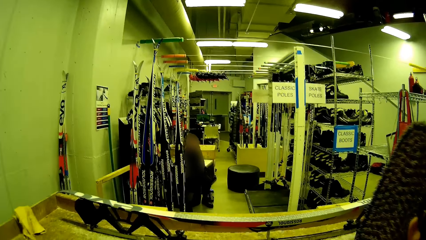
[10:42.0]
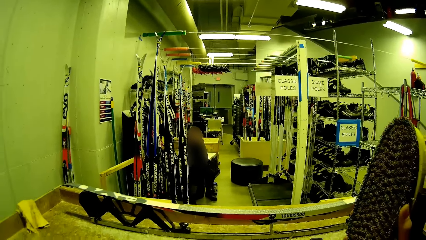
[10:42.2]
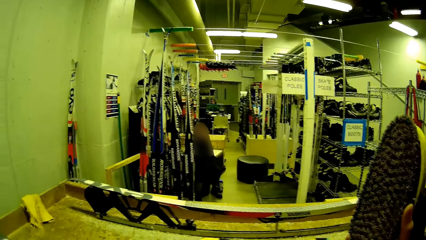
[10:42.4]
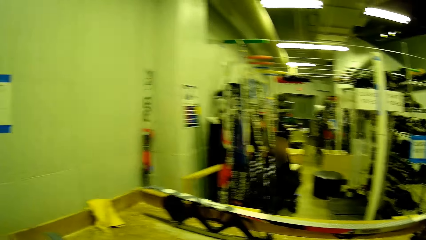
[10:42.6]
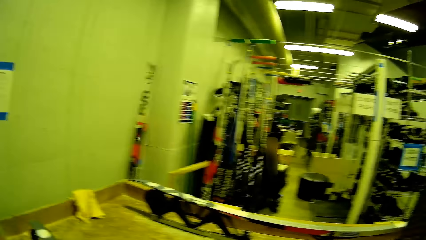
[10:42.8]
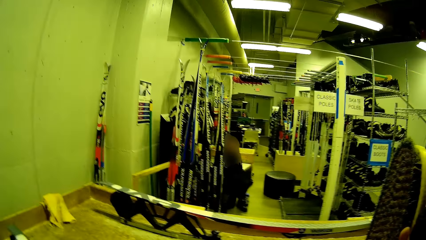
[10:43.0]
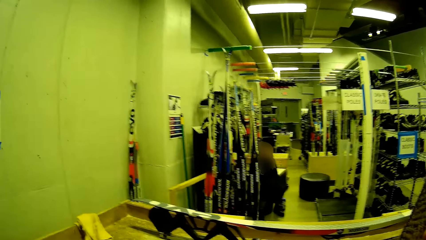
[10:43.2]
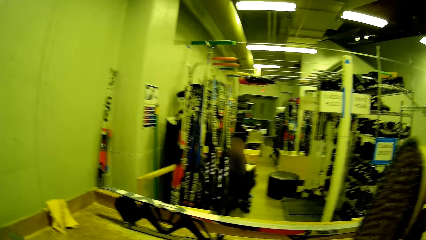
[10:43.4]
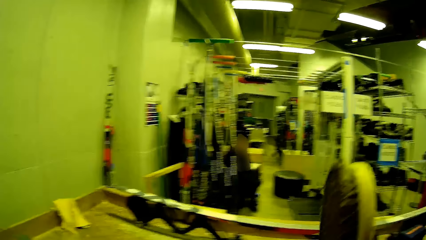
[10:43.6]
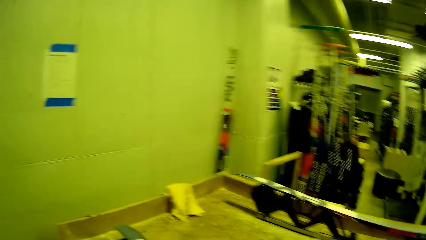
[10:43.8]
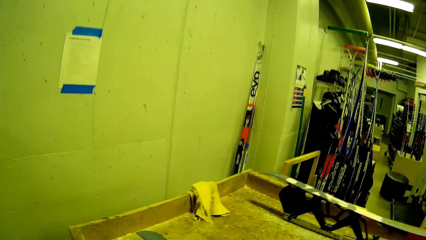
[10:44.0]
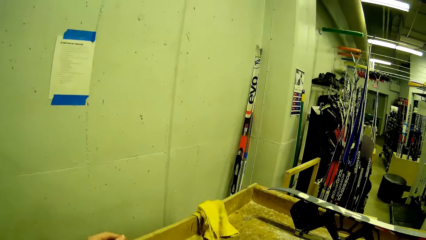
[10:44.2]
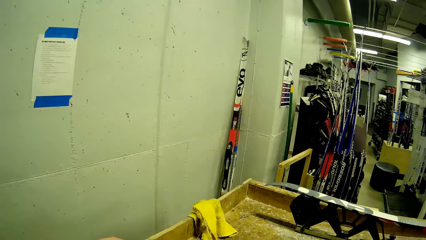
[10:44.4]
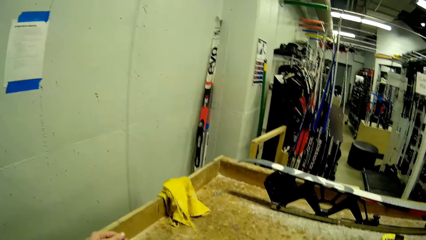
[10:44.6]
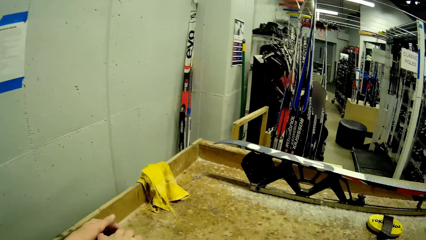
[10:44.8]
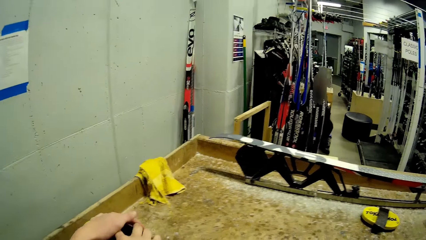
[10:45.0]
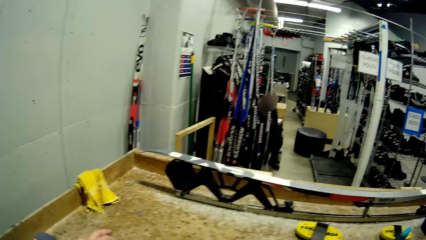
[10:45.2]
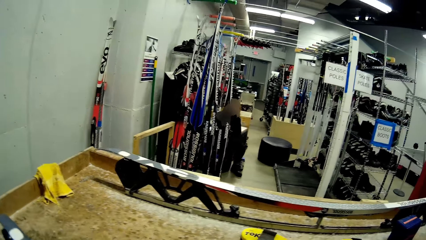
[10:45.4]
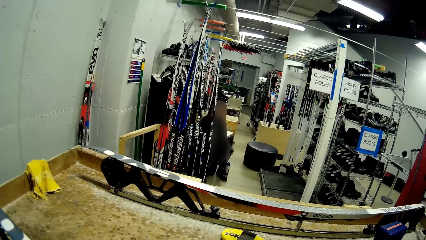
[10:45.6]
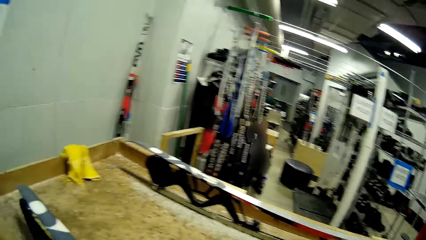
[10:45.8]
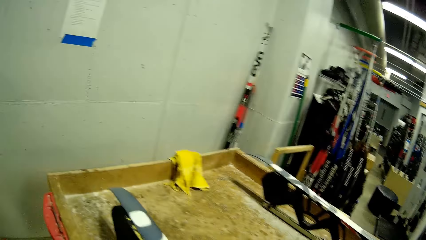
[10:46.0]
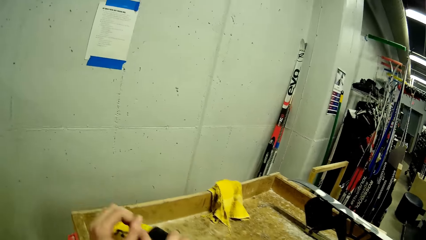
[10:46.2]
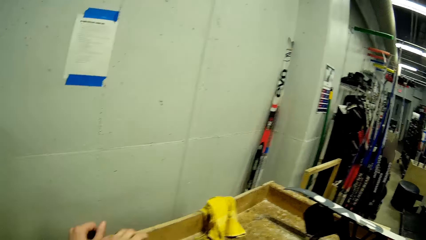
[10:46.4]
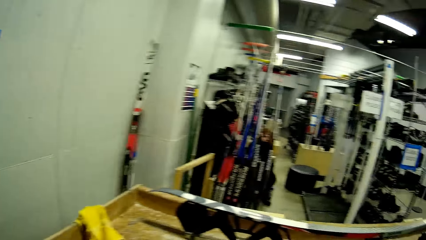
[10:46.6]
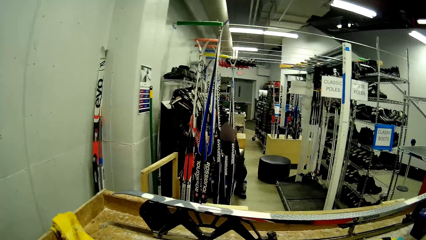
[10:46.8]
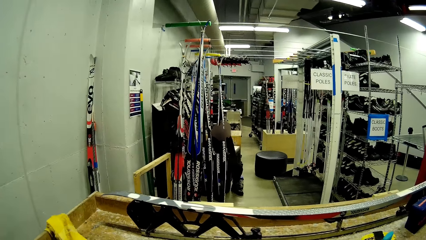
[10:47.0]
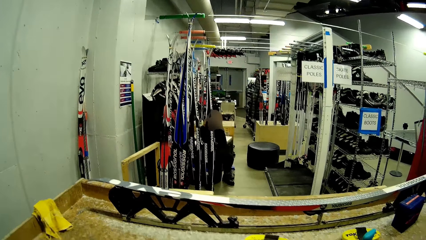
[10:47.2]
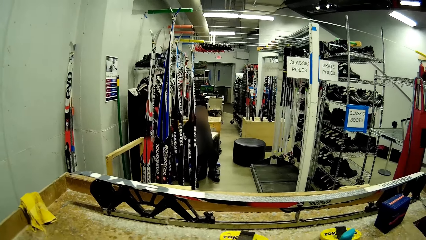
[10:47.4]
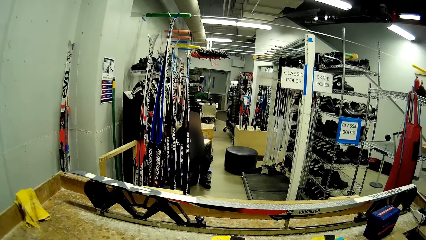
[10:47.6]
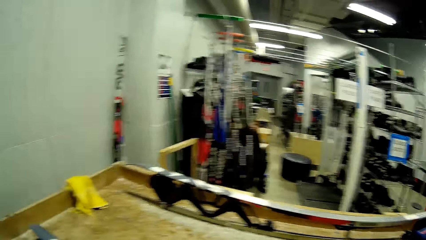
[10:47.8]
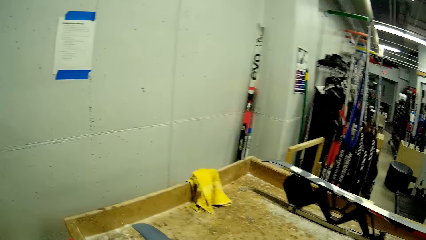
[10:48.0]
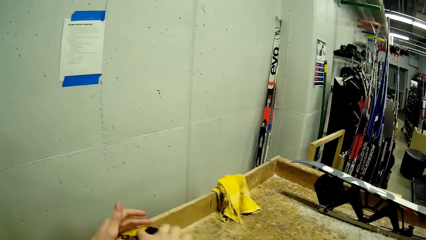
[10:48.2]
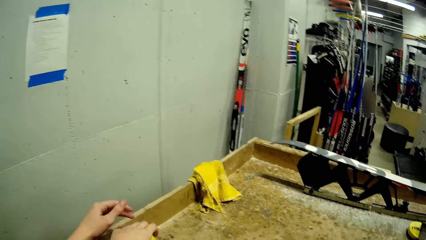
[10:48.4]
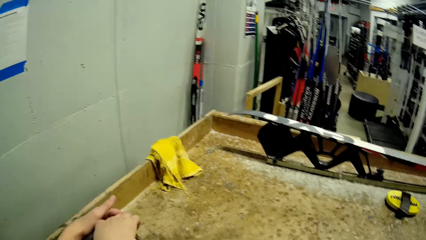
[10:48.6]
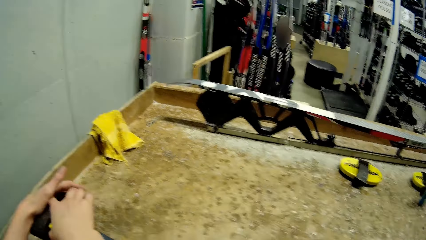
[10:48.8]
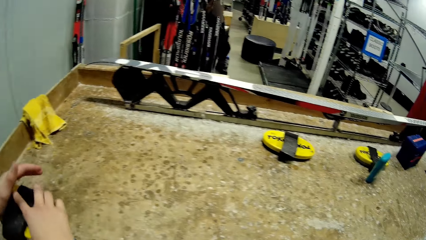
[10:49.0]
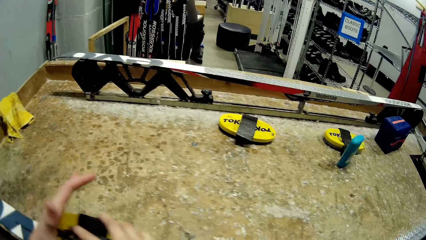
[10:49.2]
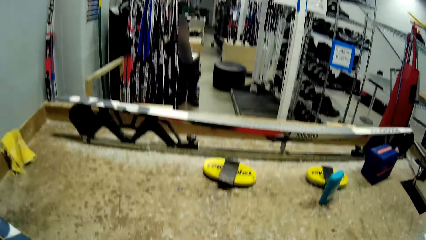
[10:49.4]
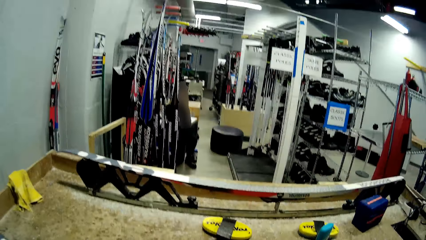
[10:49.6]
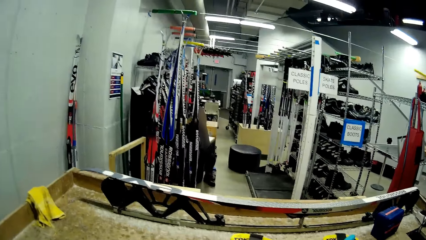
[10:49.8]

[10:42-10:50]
The camera wearer brushes the ski with the brush with both hands.

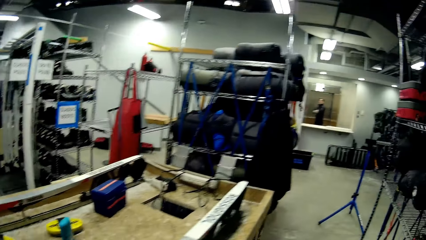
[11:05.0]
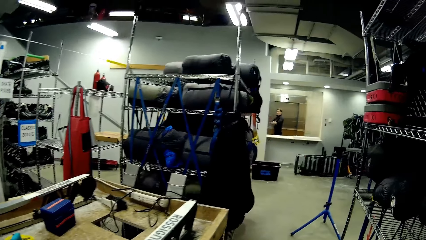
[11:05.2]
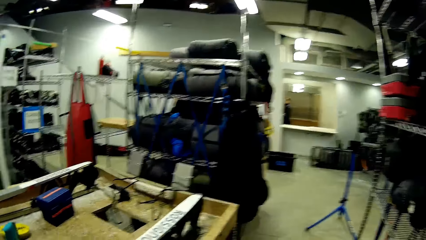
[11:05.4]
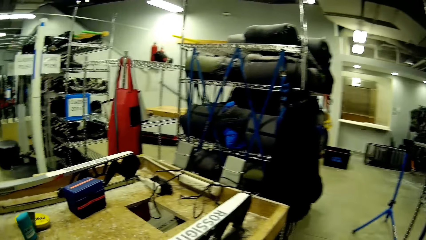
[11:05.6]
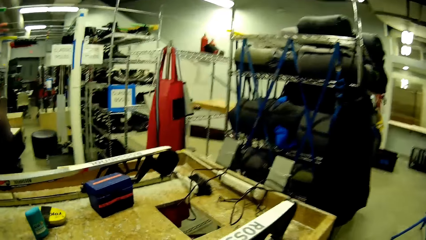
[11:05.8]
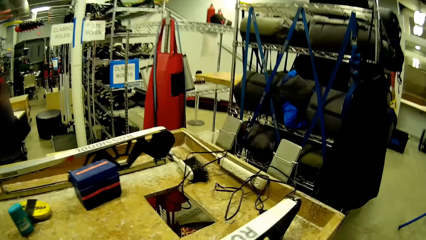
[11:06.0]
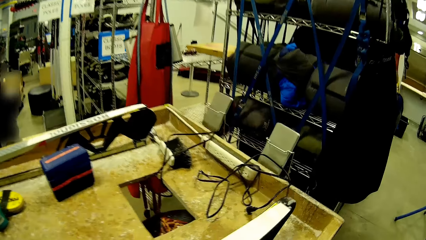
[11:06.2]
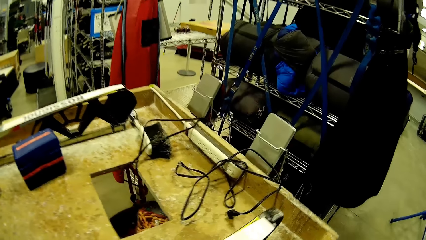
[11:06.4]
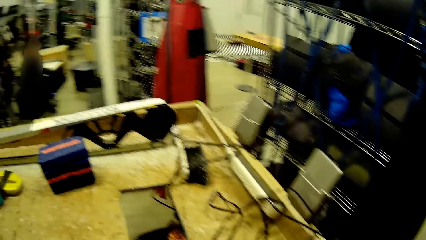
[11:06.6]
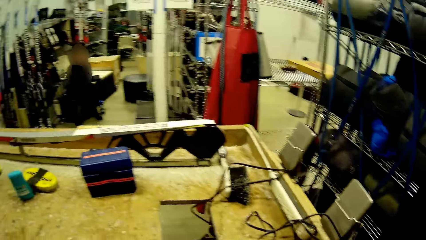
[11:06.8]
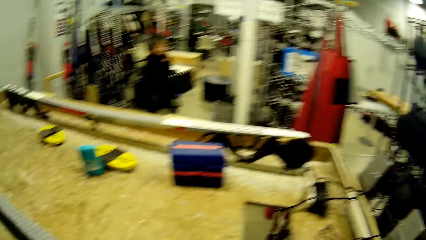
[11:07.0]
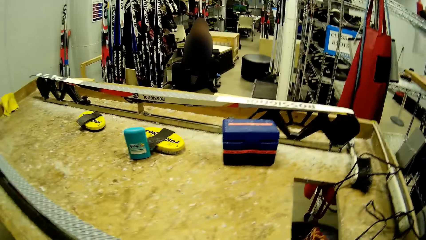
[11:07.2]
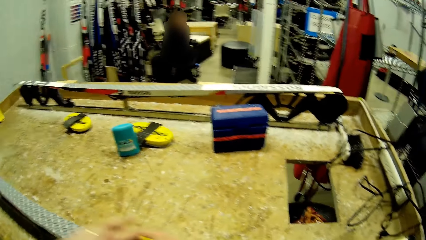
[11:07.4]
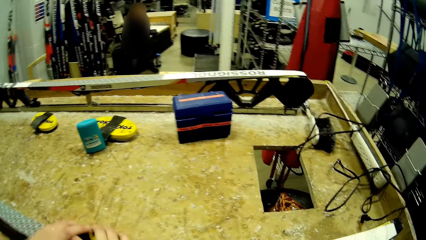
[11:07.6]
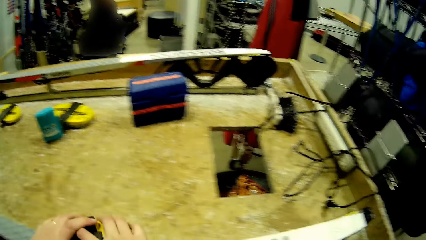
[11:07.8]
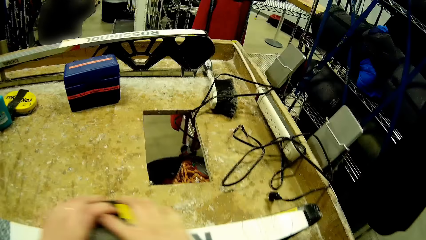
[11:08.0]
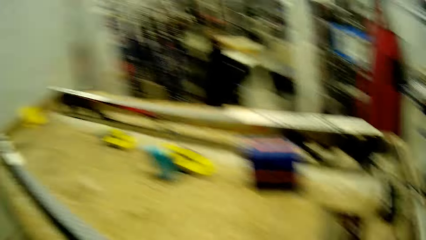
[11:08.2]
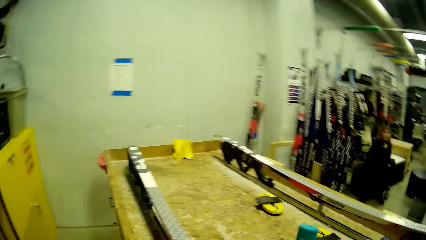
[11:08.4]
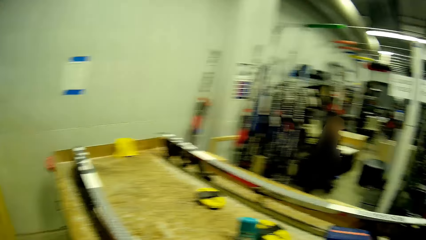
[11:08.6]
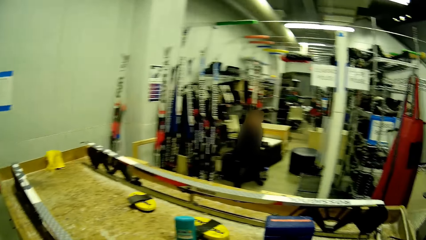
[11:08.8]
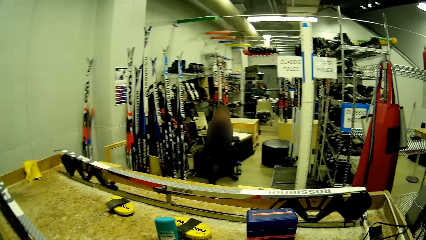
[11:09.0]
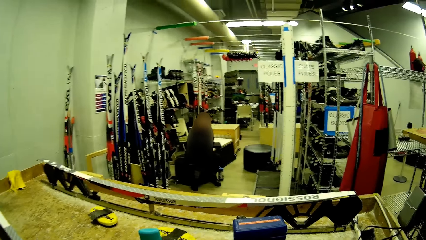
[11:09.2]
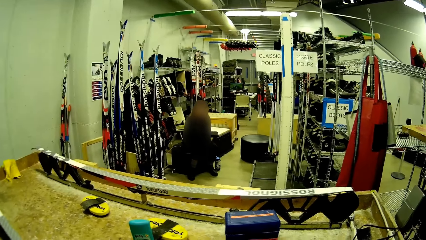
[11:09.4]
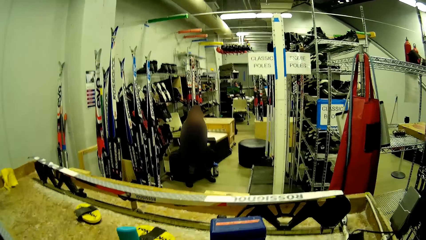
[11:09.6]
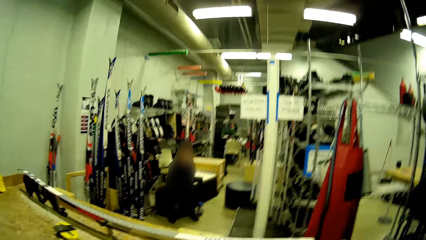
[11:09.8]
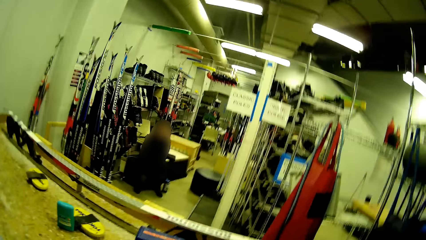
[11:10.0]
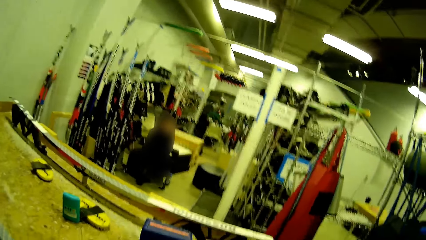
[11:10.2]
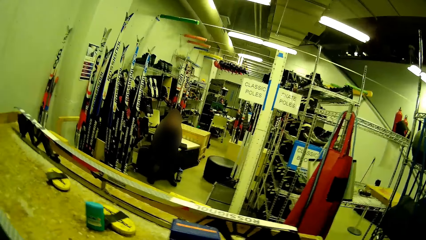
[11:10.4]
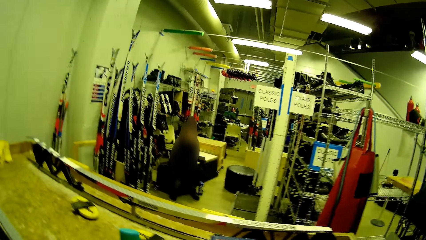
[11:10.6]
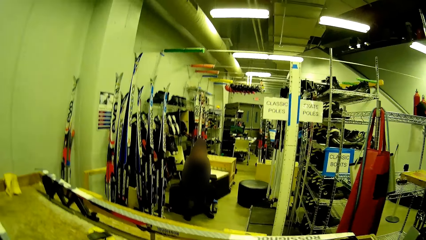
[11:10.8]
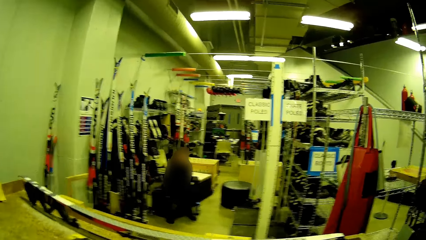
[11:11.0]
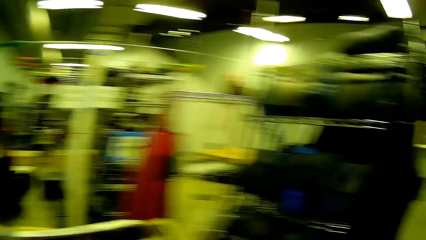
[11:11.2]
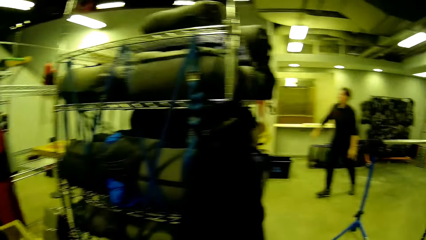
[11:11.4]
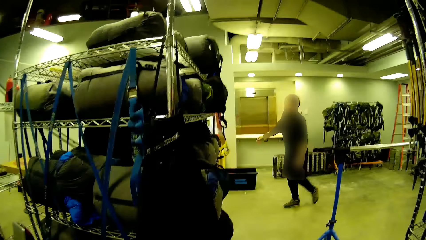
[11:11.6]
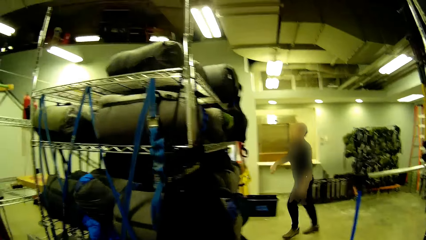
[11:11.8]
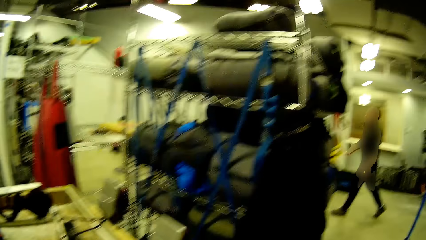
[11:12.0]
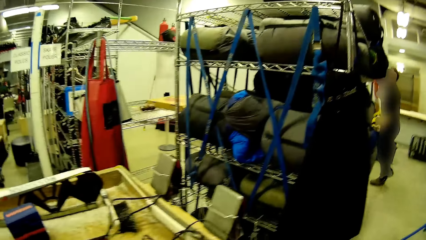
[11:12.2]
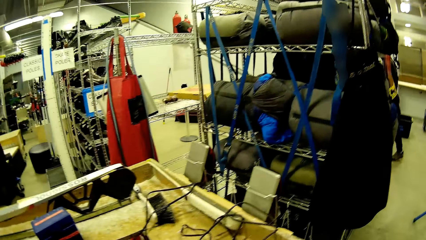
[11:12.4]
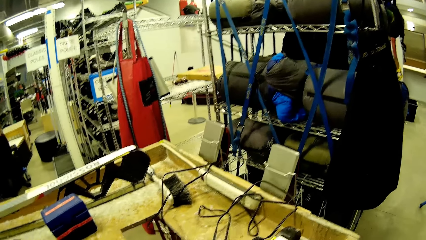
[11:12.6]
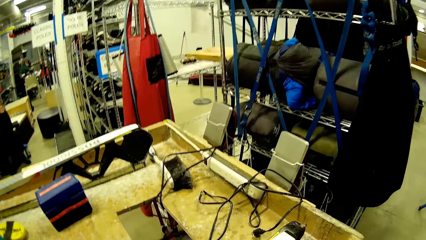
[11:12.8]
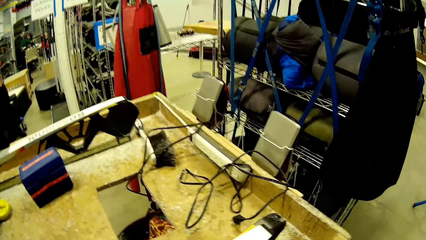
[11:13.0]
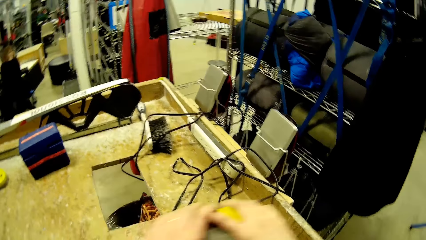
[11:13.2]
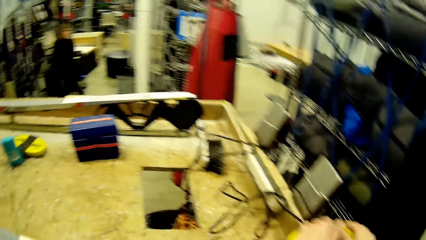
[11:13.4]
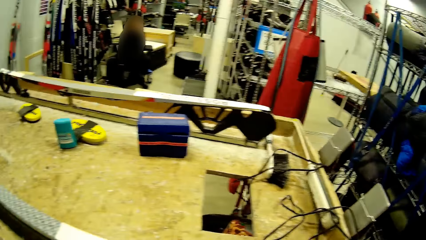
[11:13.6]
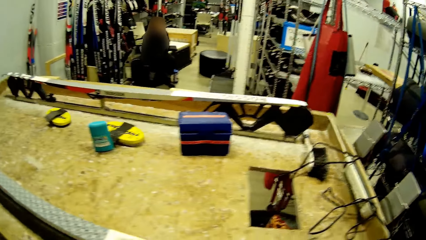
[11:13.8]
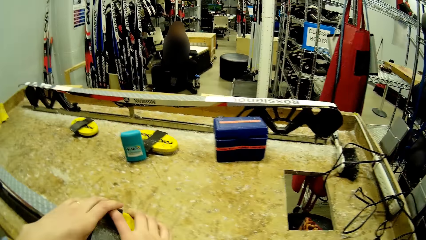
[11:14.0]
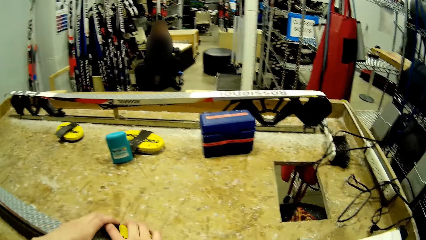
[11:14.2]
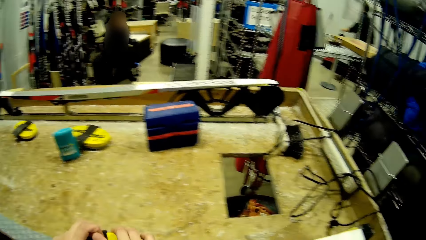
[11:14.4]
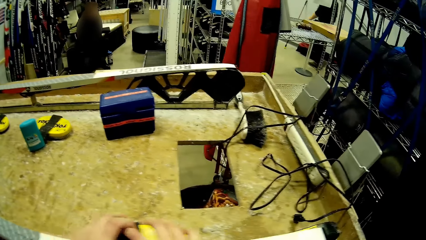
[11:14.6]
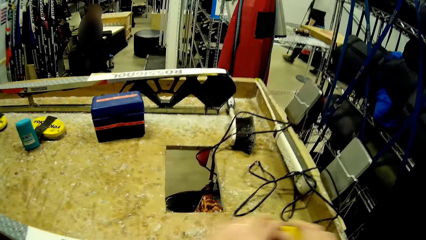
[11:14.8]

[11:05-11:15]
The camera wearer walks a few steps and smoothens the poles. A woman walks past the camera wearer. The woman walks in the room.
